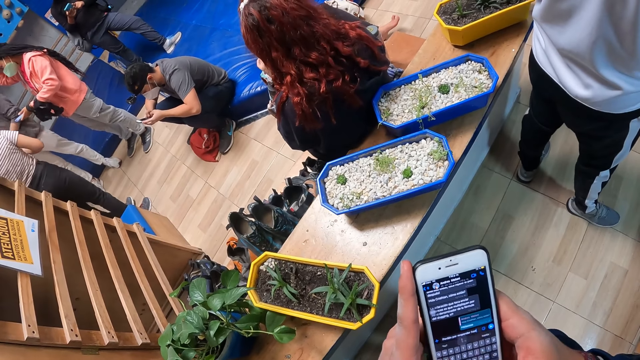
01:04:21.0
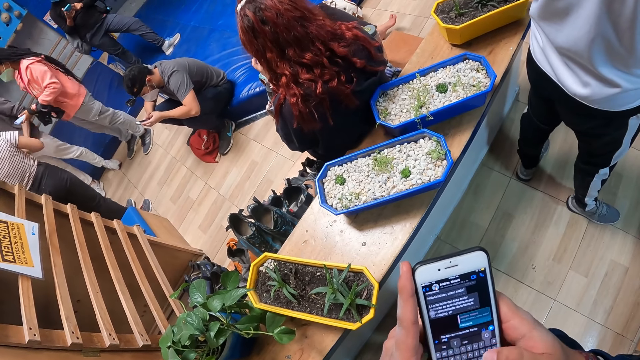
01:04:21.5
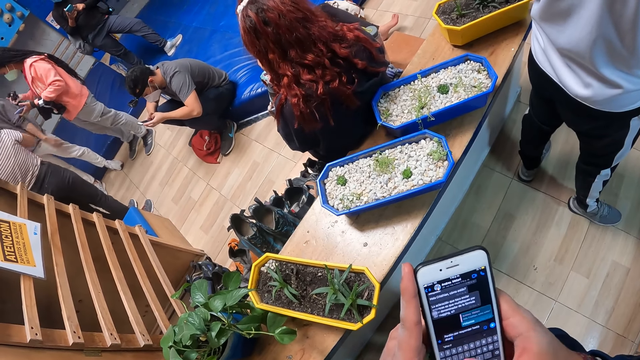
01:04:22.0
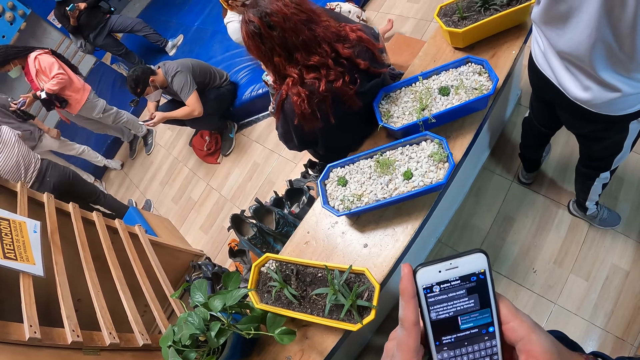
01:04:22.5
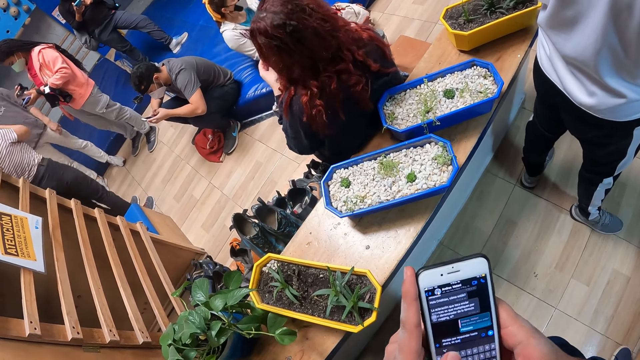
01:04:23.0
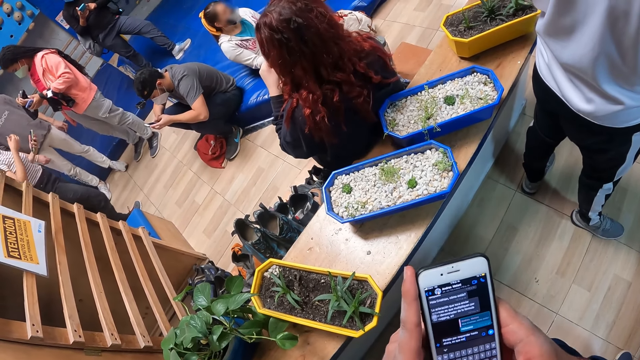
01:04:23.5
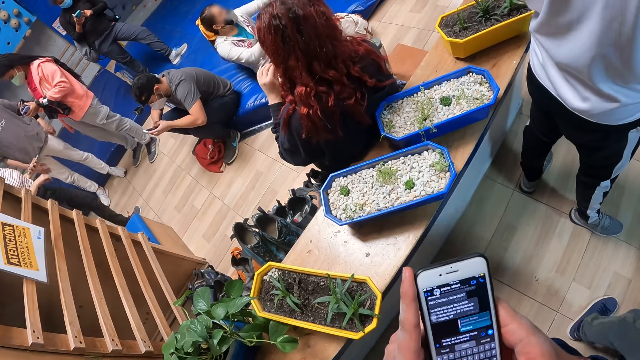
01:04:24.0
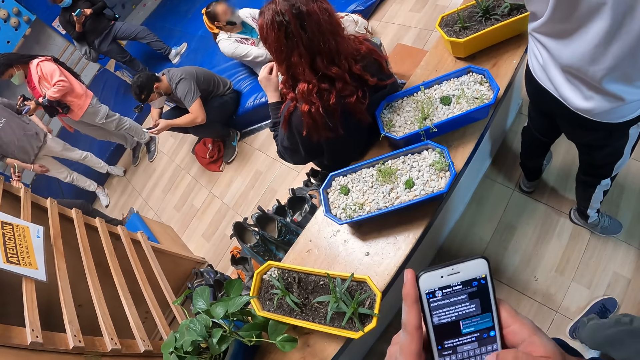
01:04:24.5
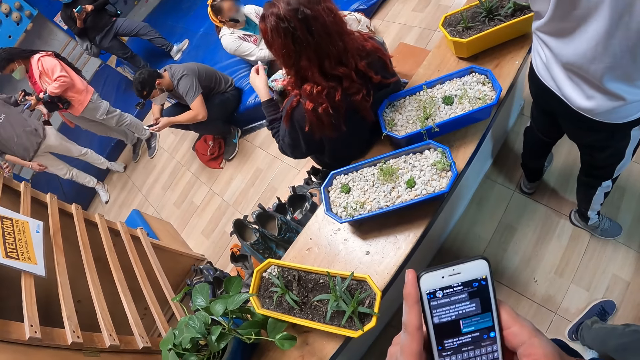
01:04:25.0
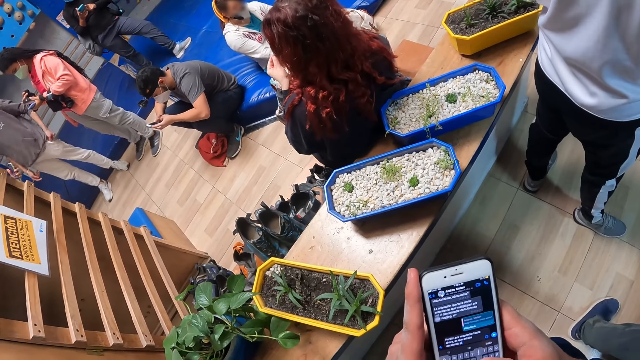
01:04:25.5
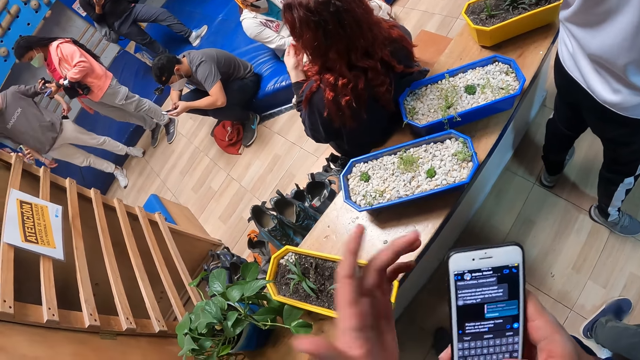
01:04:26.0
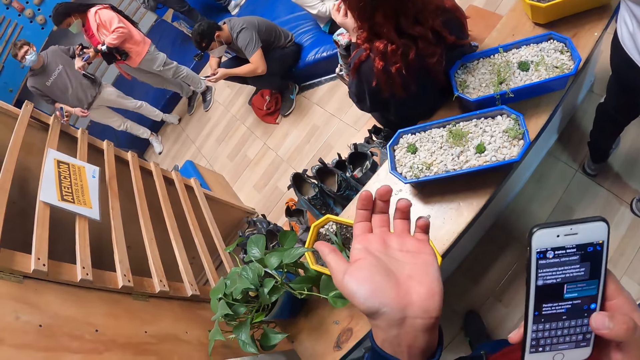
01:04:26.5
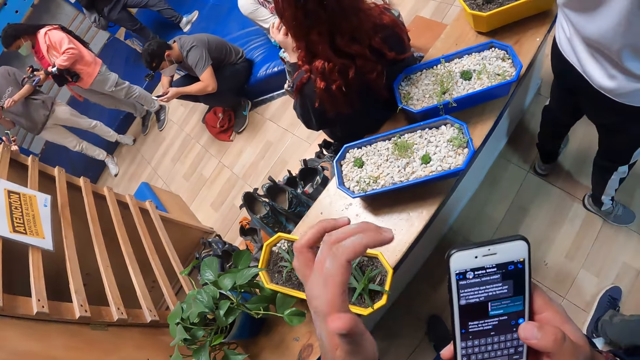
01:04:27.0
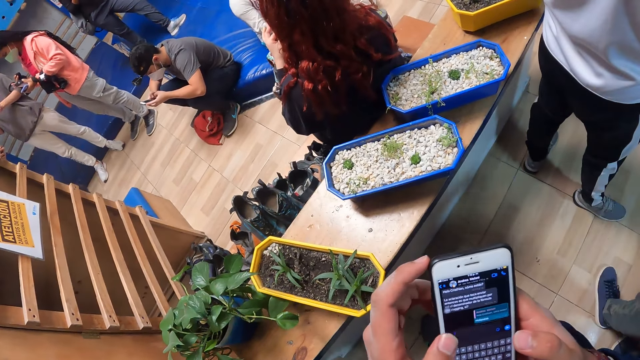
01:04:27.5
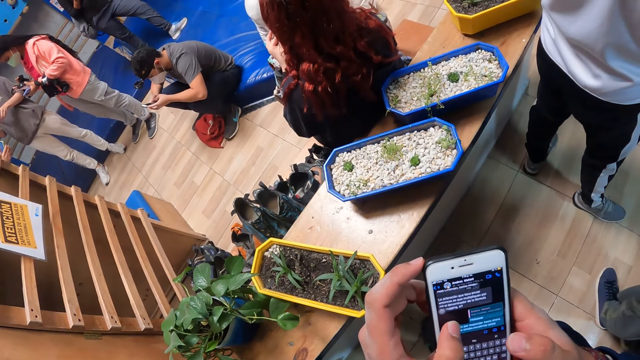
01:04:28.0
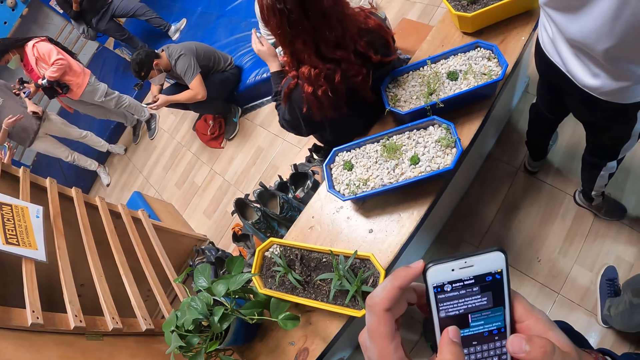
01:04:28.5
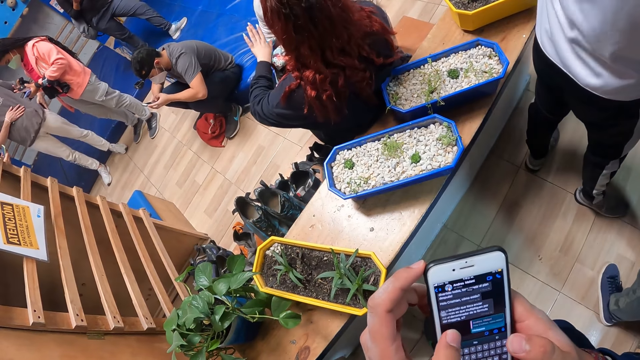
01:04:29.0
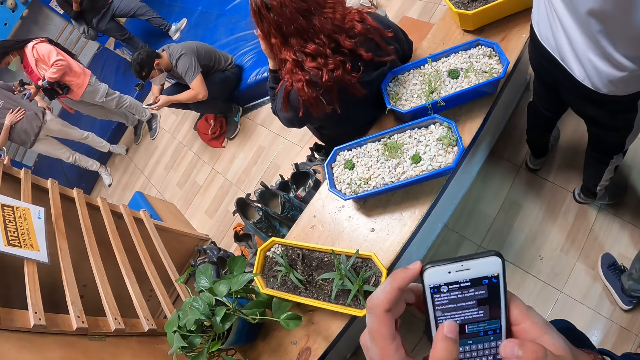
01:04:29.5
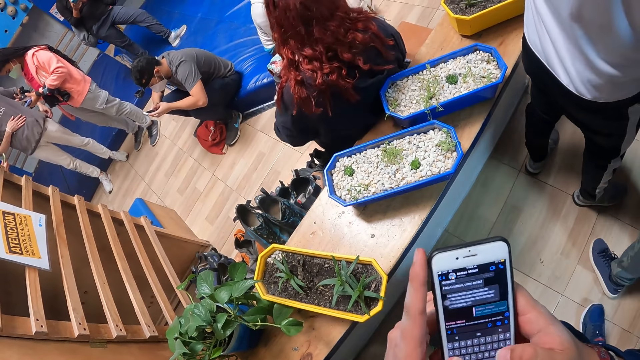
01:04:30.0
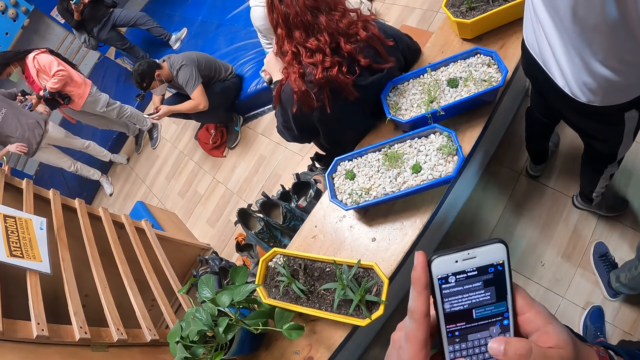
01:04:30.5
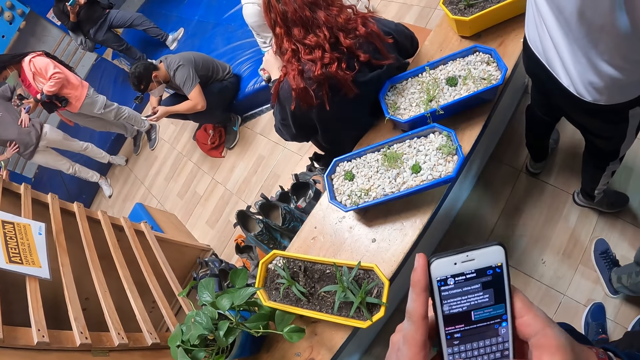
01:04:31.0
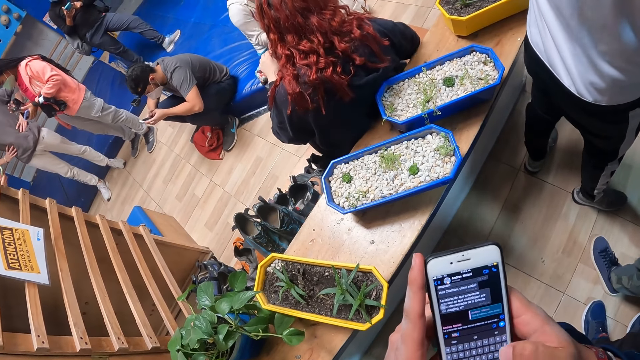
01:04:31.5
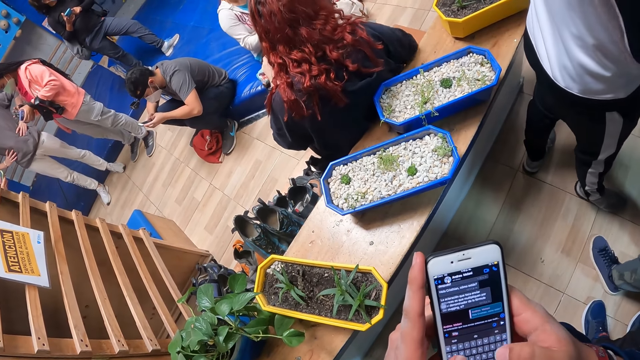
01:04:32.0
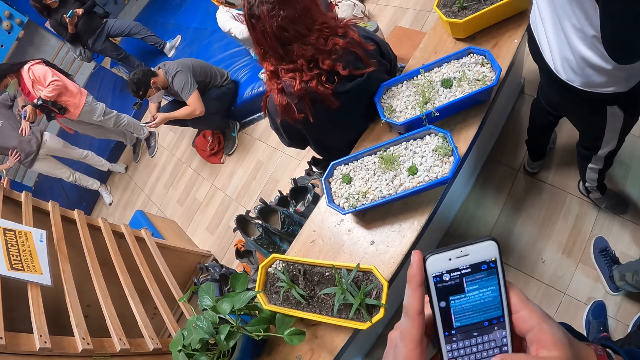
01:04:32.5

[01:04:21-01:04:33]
The camera wearer opens his left hand. He presses the phone with both hands.

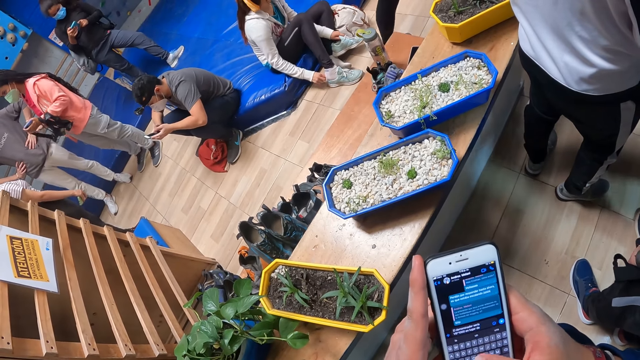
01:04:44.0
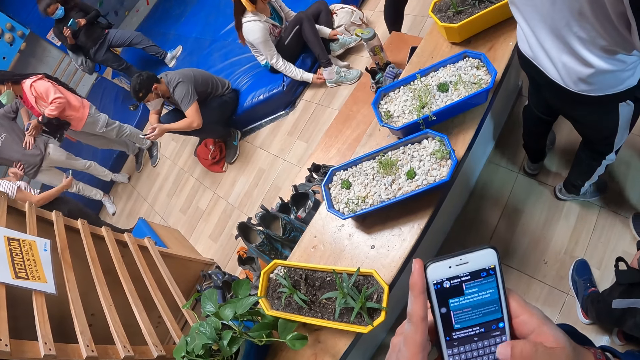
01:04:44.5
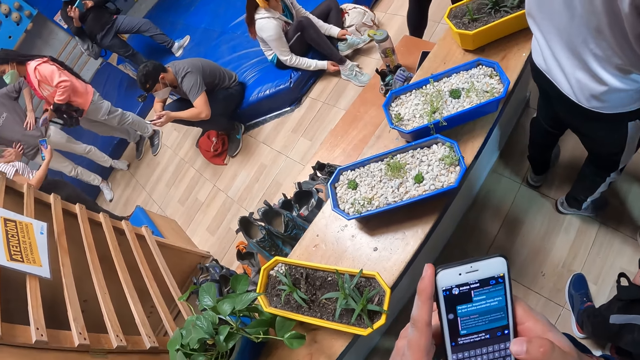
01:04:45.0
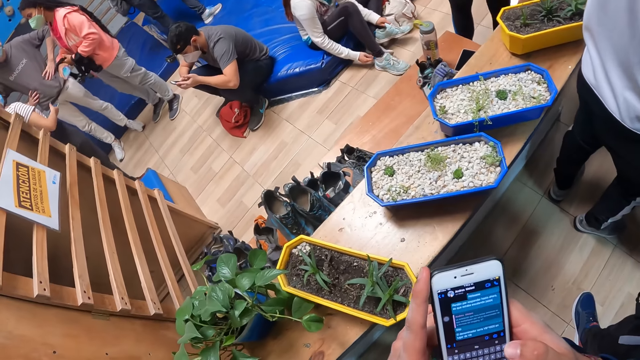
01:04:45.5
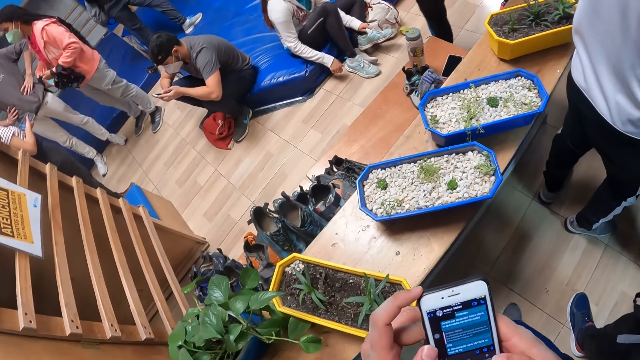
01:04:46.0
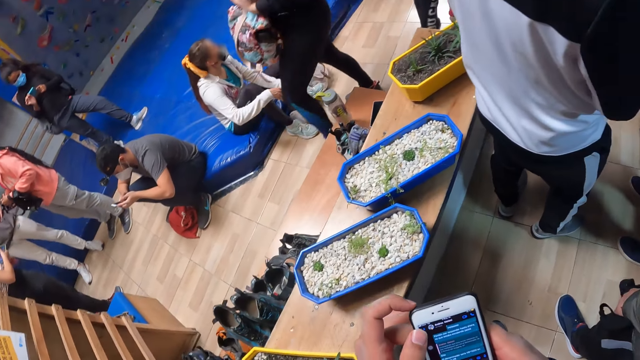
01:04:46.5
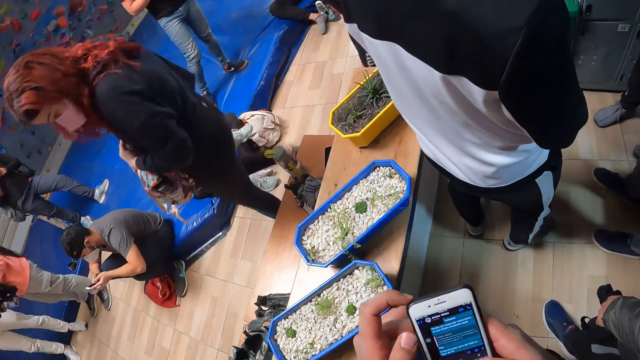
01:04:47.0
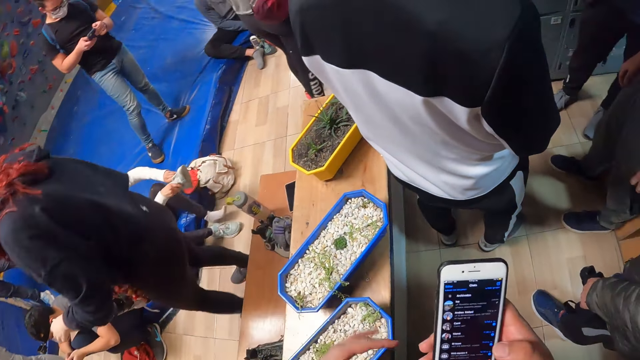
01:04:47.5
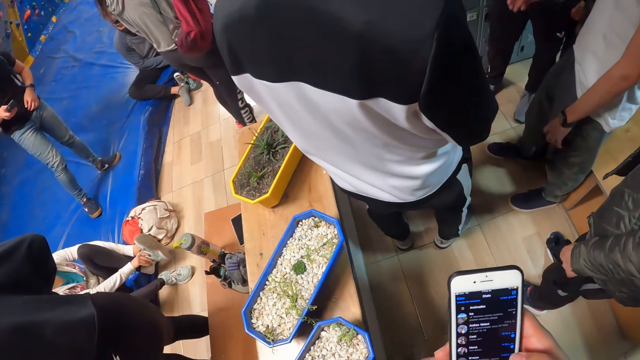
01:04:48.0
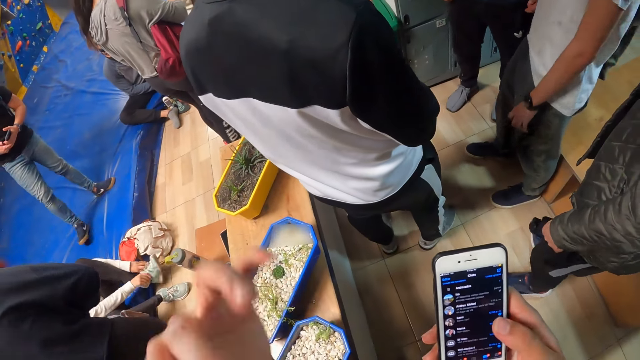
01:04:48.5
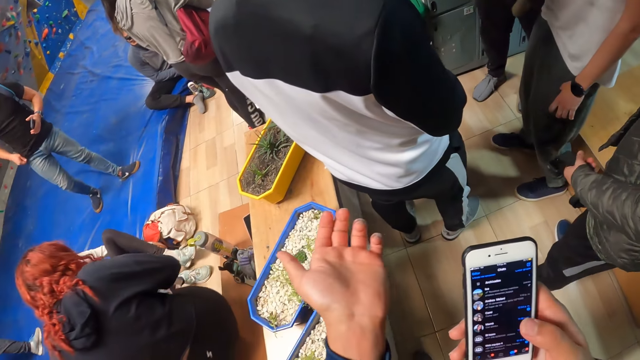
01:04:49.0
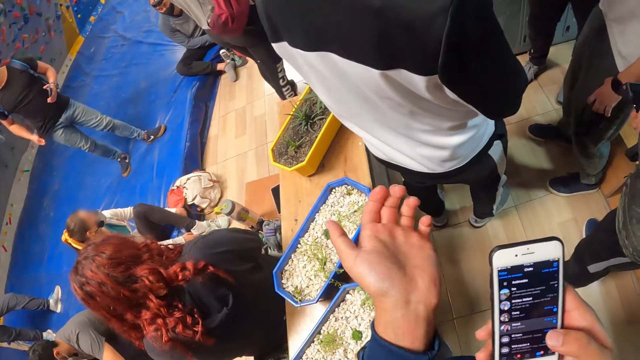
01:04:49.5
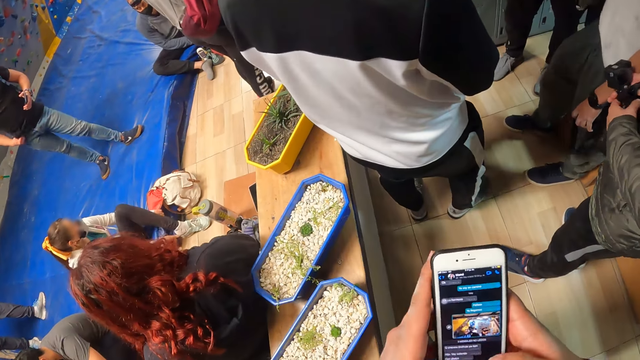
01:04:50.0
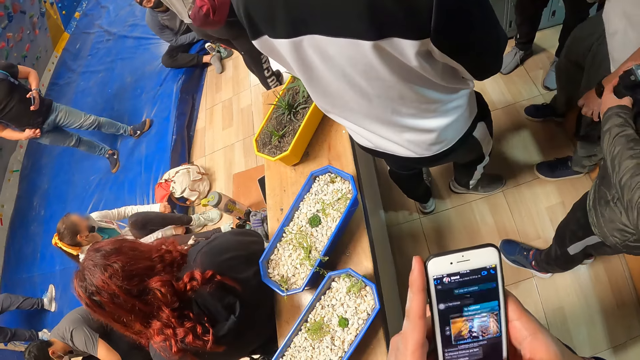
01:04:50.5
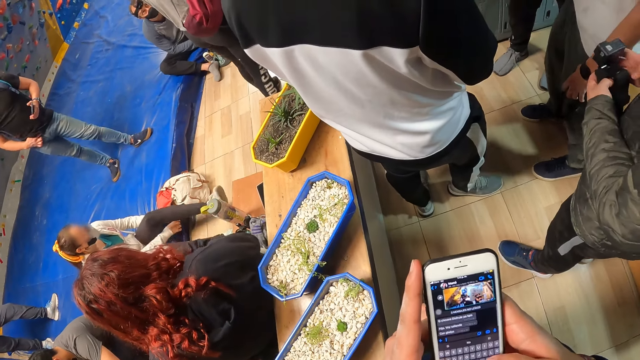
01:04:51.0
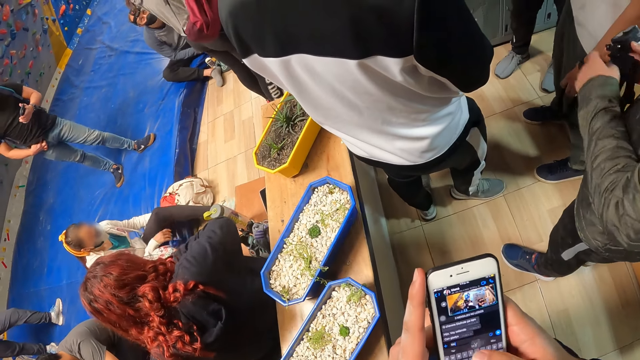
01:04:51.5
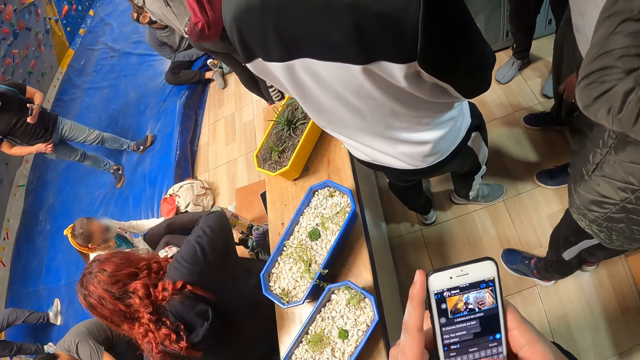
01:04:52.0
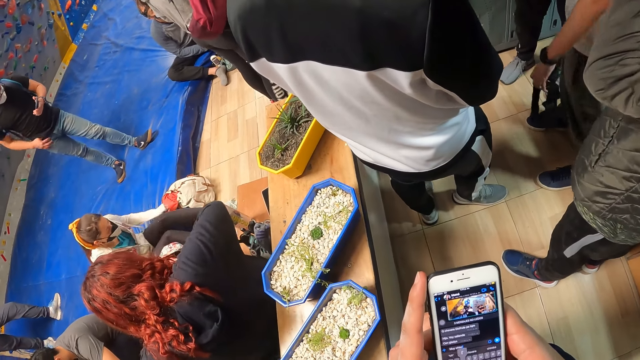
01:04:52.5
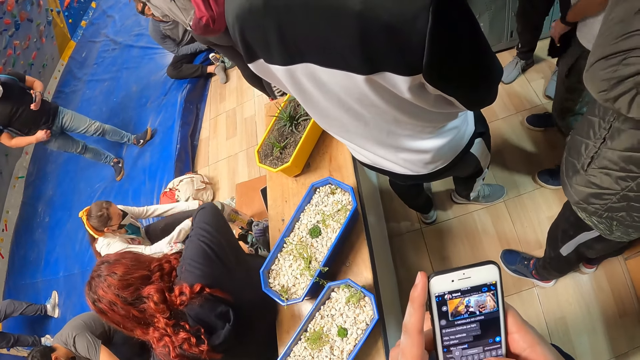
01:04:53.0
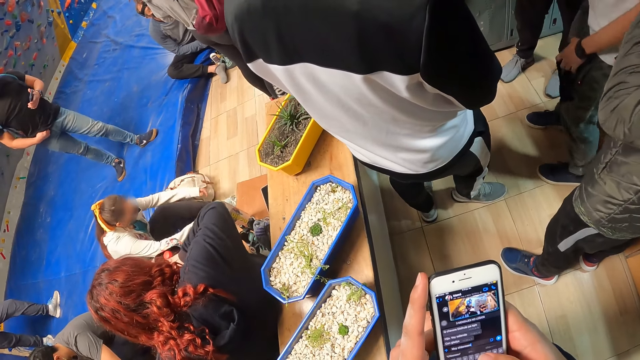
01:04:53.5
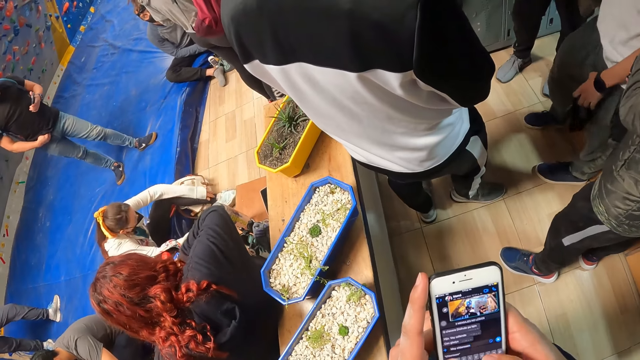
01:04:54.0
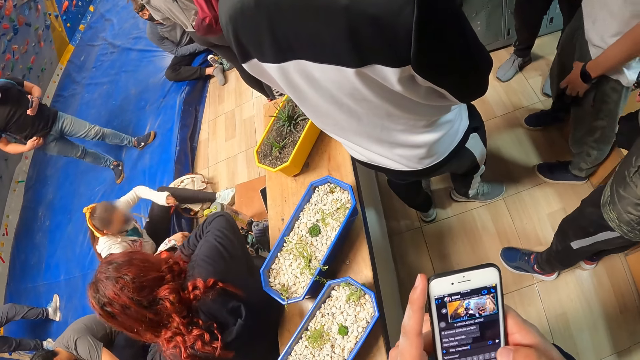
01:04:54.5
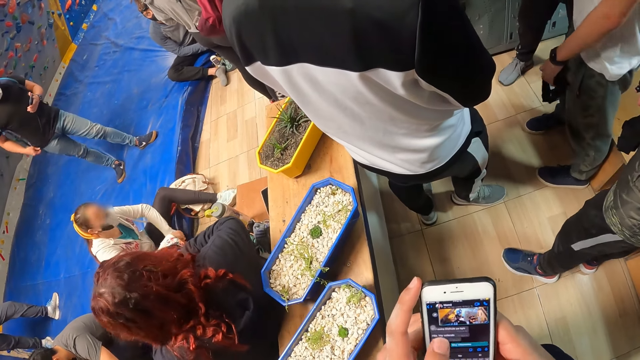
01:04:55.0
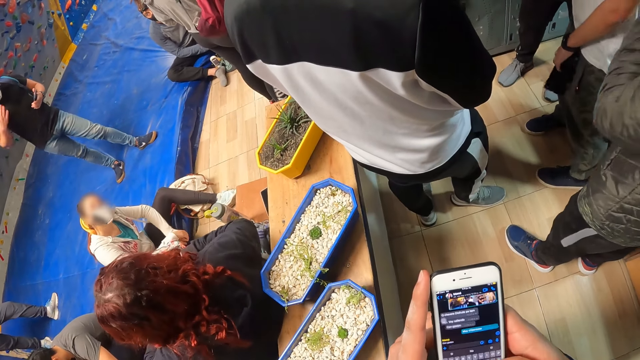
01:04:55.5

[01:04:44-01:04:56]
The camera wearer shakes his left hand. He presses the phone with both hands.
